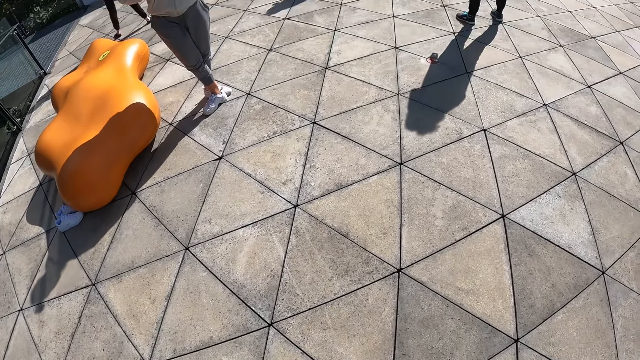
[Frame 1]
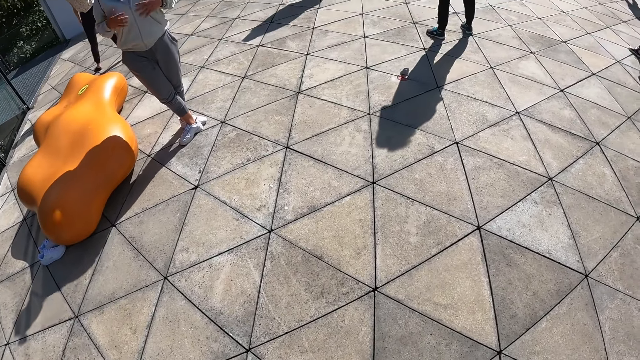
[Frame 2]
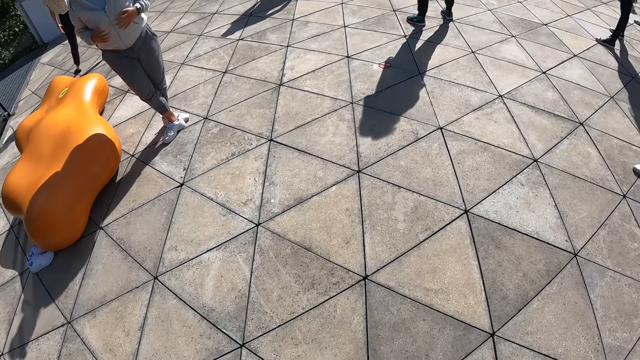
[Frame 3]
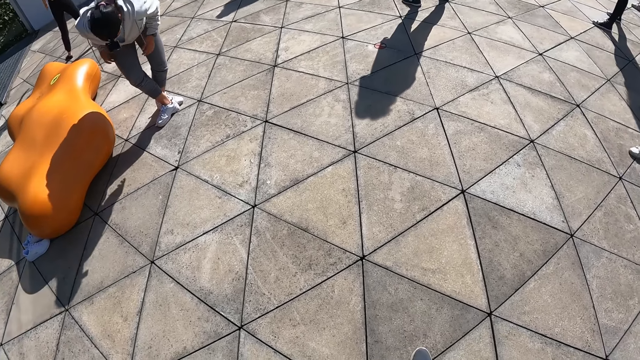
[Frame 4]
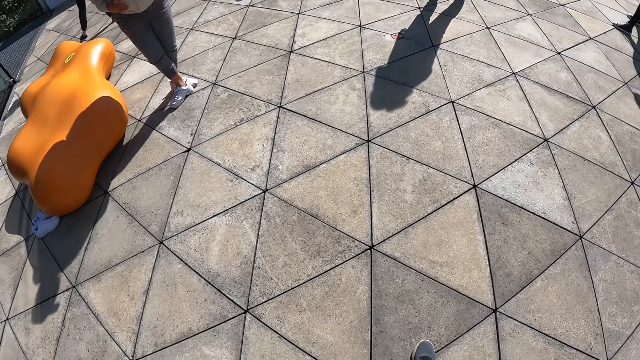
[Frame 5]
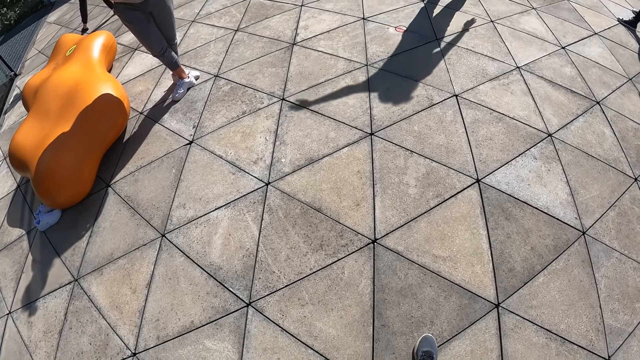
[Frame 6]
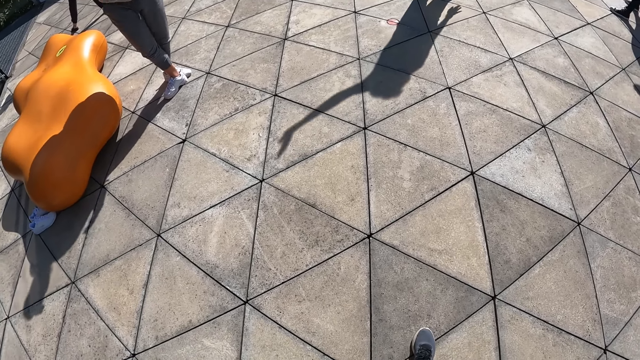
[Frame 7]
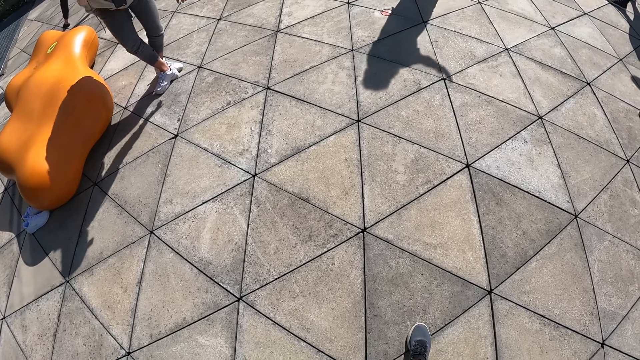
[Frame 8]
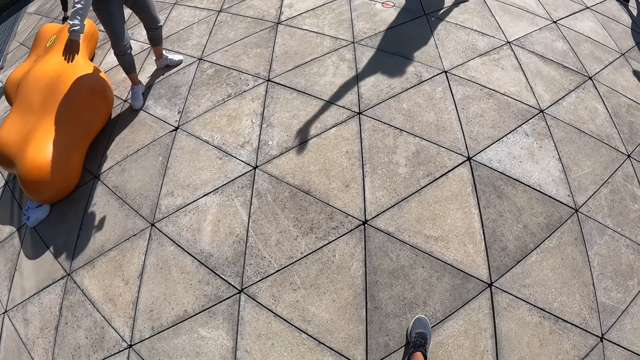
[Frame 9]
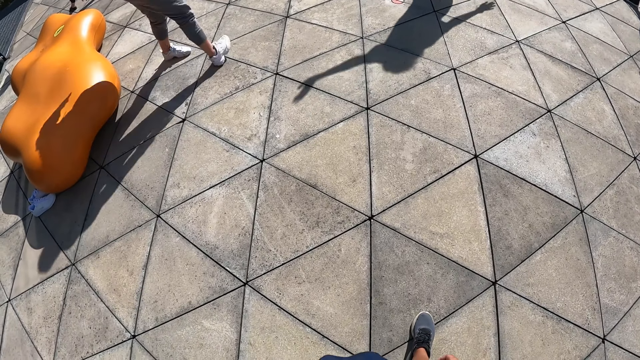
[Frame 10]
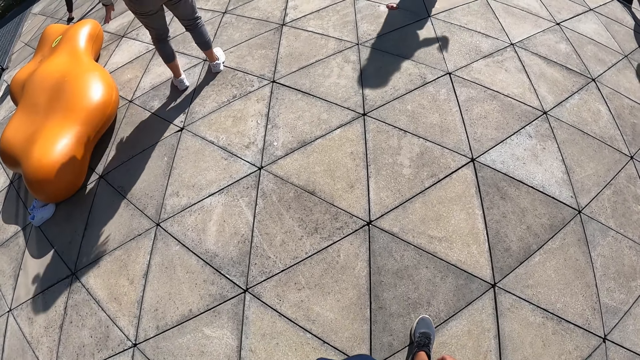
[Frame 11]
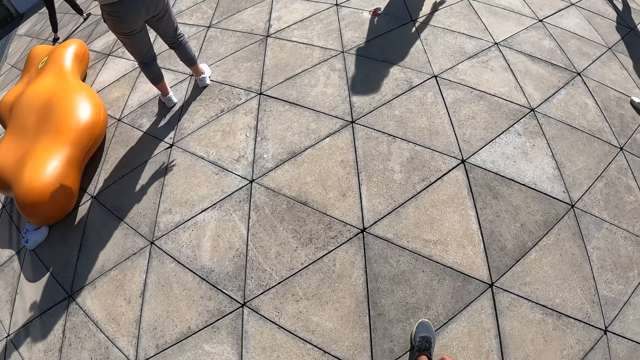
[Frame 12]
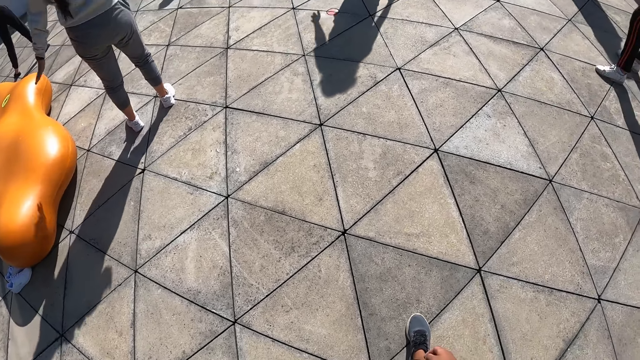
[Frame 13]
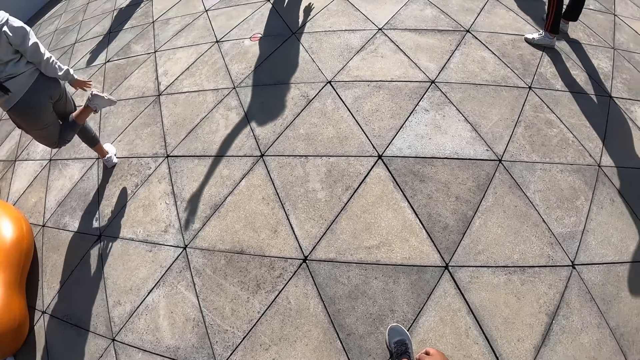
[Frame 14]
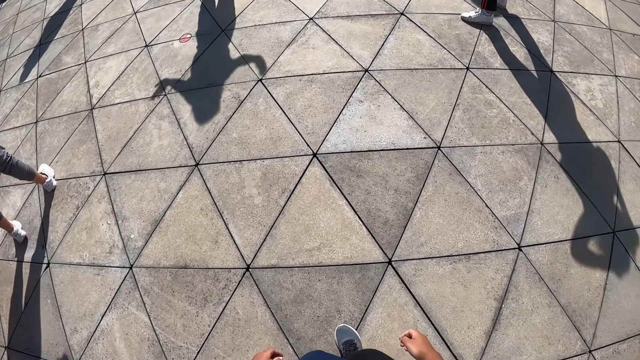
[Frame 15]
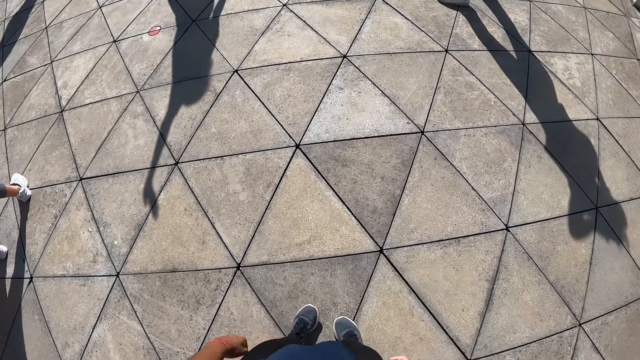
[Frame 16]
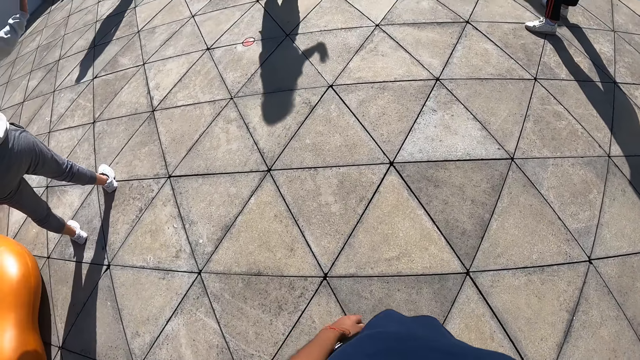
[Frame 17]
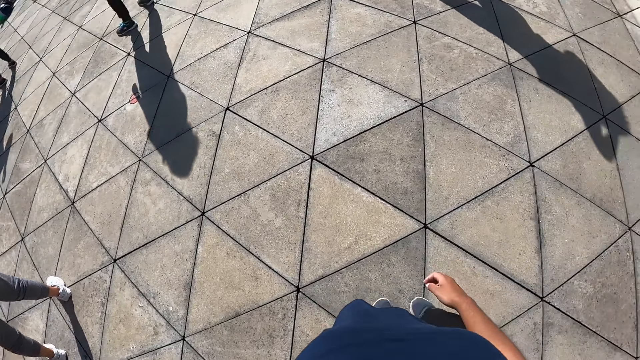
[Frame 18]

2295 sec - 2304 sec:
The camera wearer looks around.

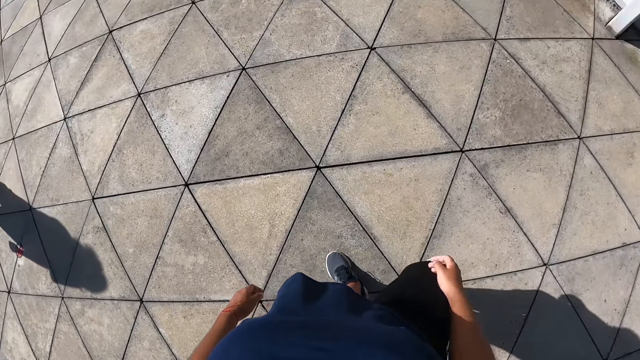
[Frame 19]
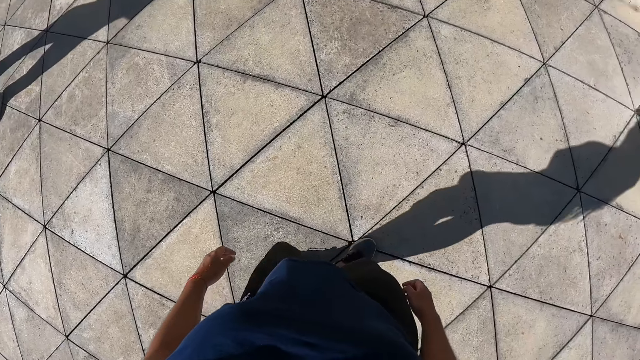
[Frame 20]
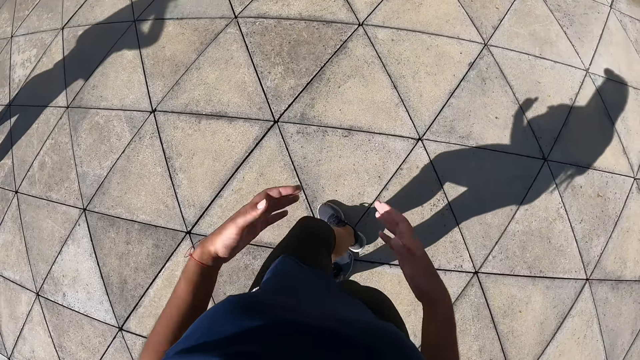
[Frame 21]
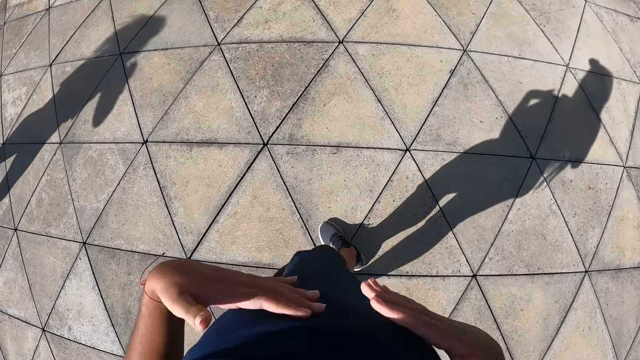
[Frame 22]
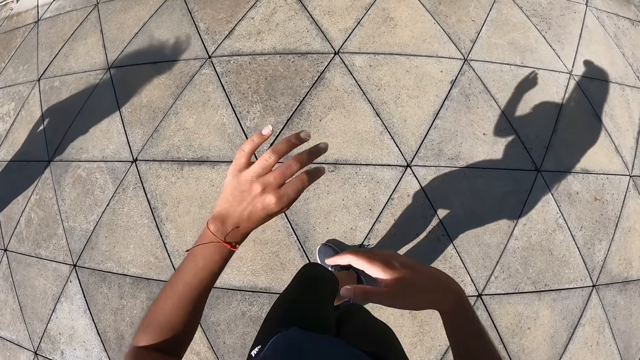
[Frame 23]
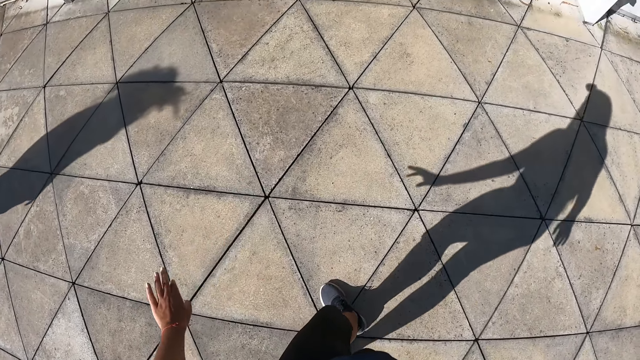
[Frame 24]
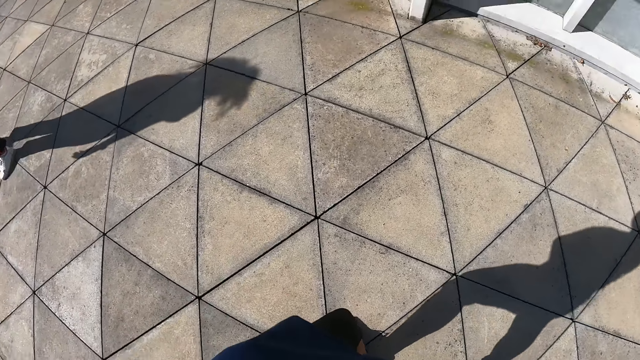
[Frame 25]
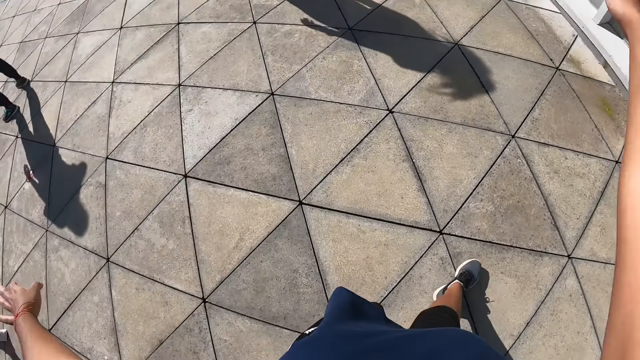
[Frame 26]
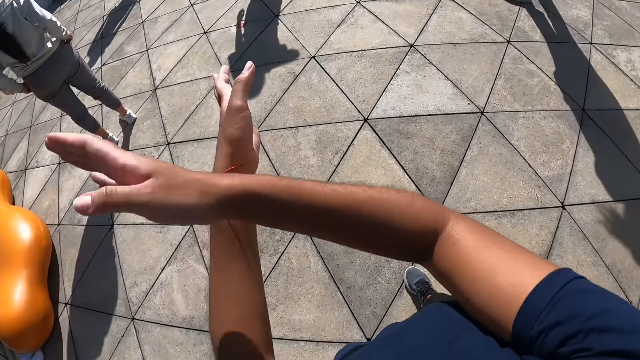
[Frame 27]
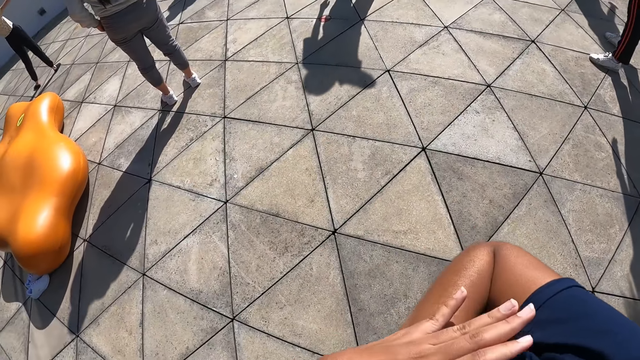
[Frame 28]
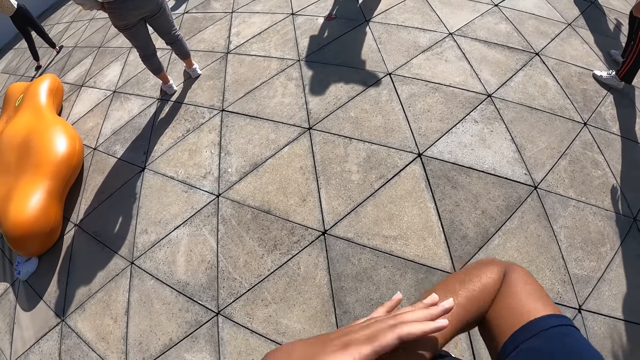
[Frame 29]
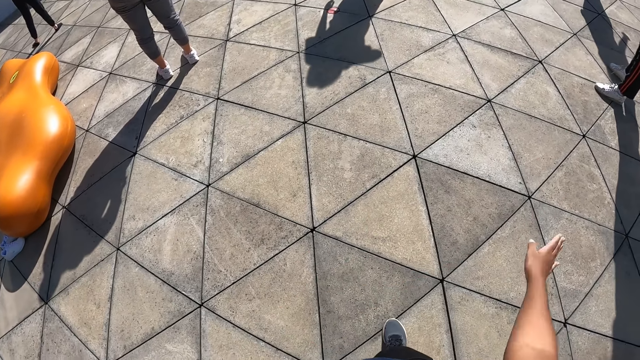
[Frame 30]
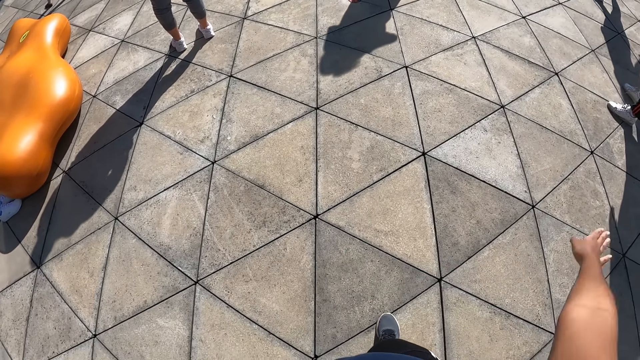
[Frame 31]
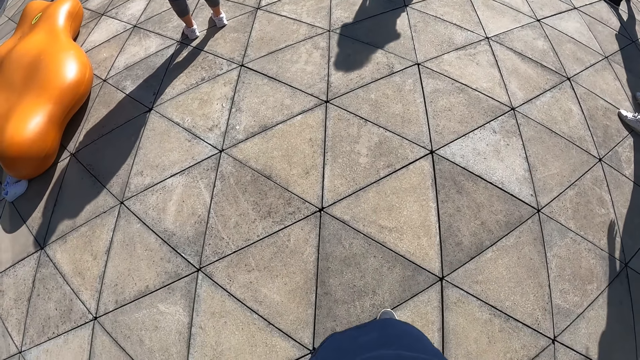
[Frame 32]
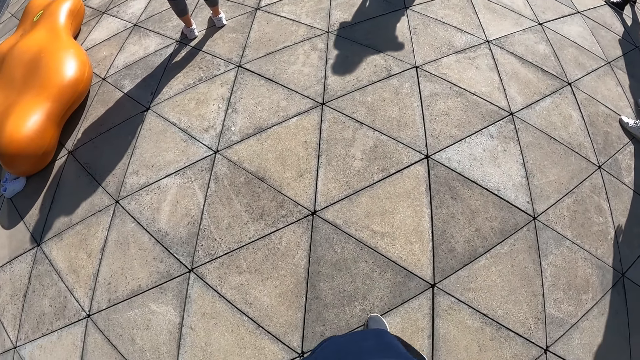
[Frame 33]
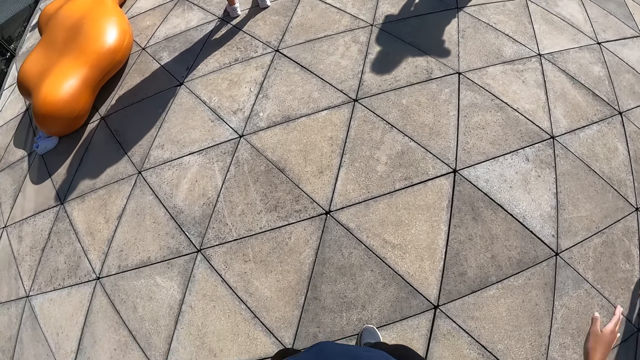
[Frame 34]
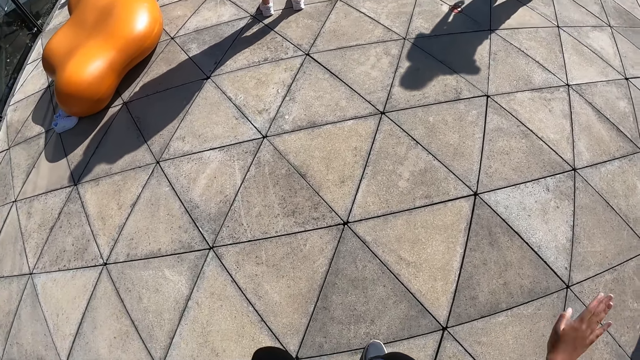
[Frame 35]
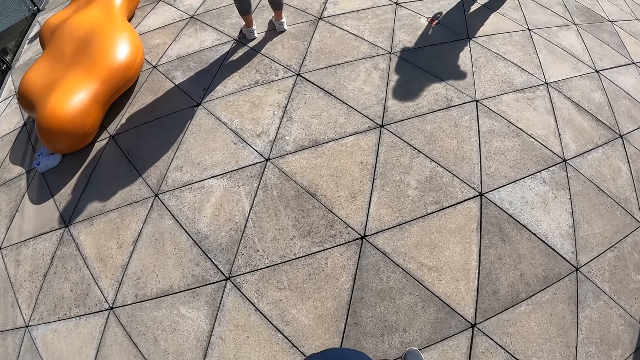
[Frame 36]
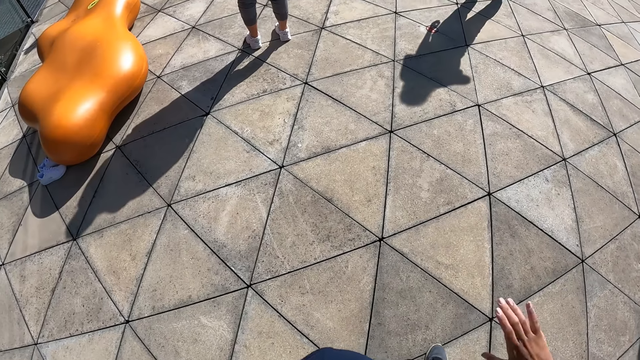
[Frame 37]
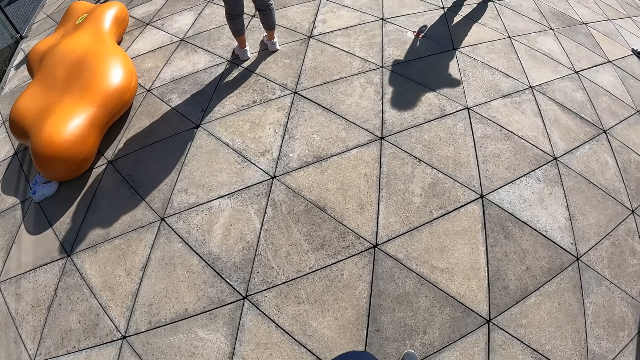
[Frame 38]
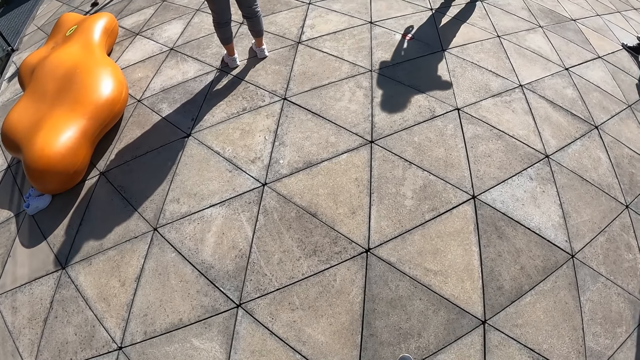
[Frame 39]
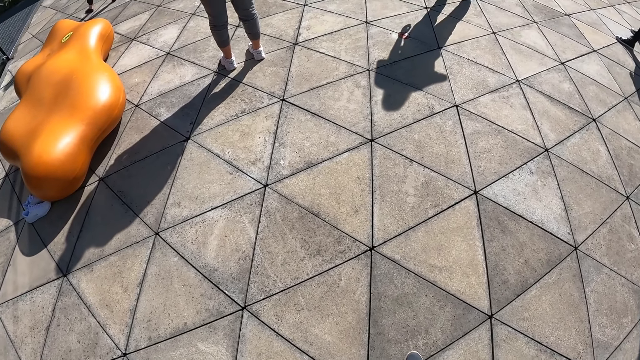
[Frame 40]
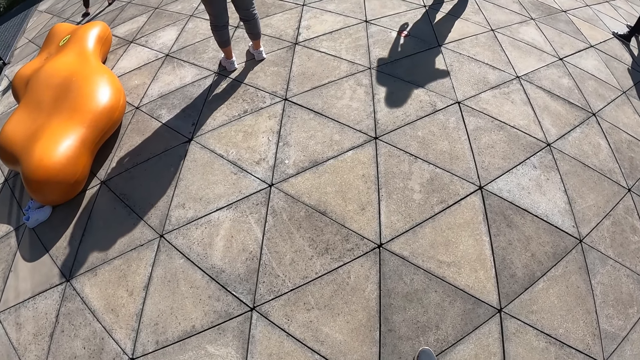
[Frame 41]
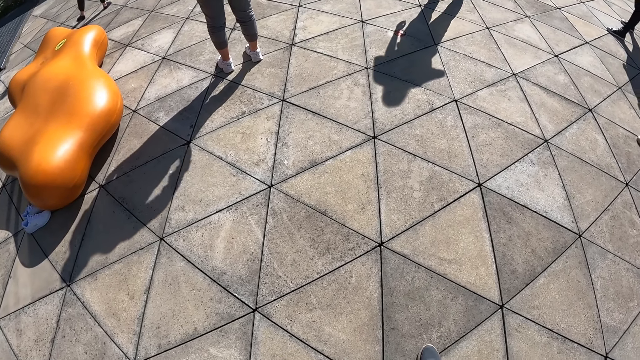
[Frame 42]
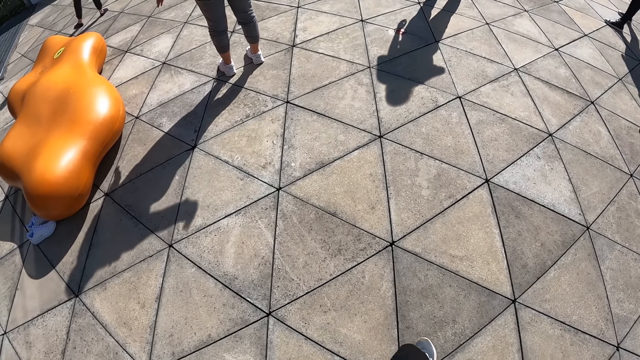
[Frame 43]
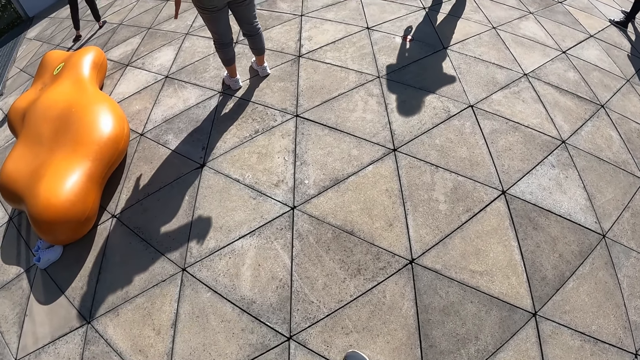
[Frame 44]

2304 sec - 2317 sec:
The camera wearer walks in the area. They spread their hands. They lift their hands. They work out. They look around and dance in the compound.
